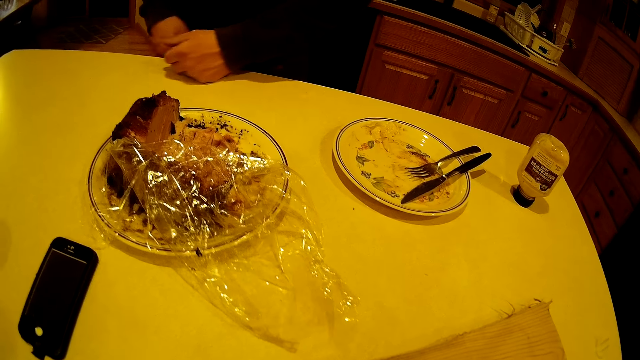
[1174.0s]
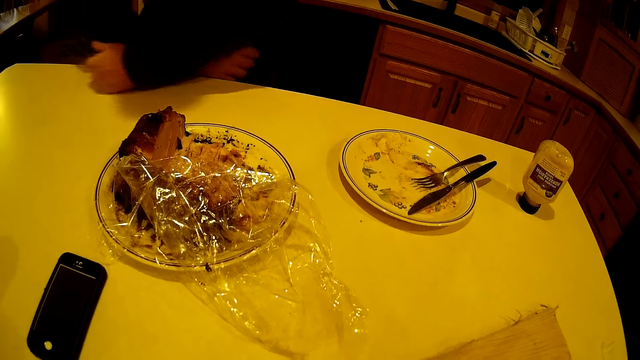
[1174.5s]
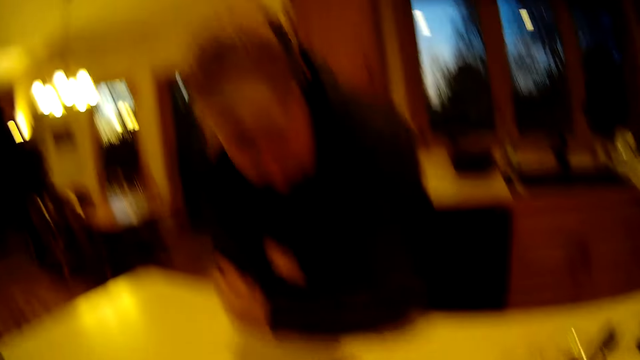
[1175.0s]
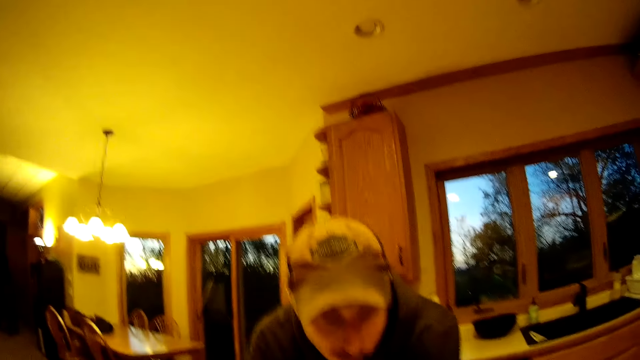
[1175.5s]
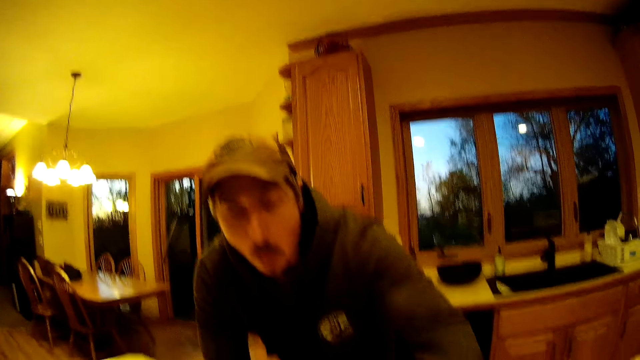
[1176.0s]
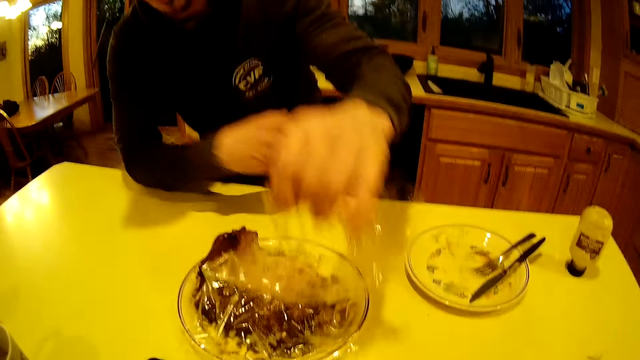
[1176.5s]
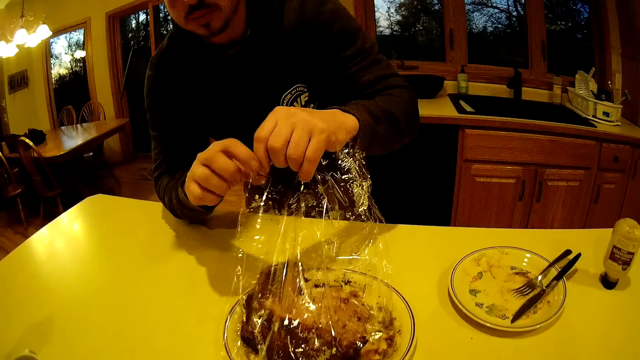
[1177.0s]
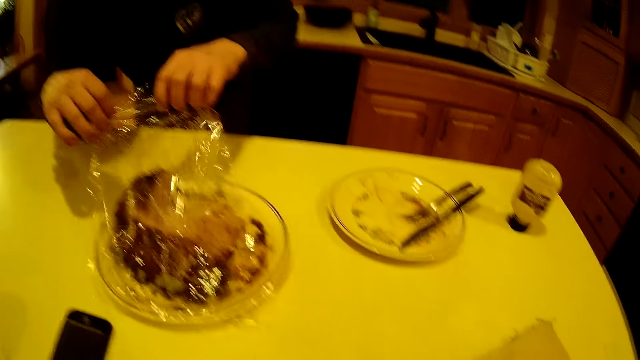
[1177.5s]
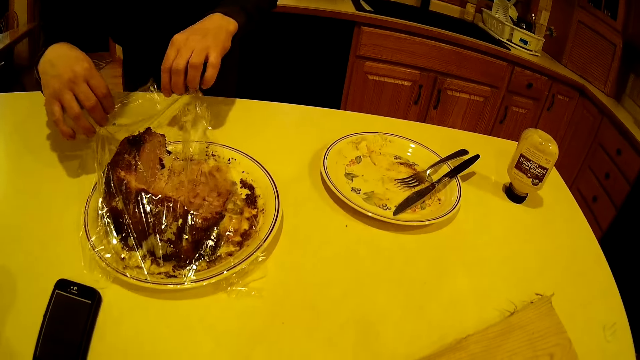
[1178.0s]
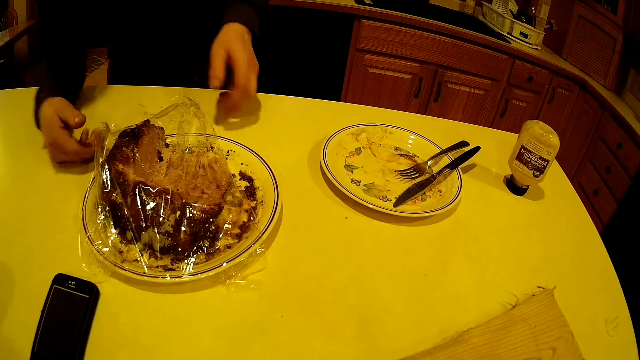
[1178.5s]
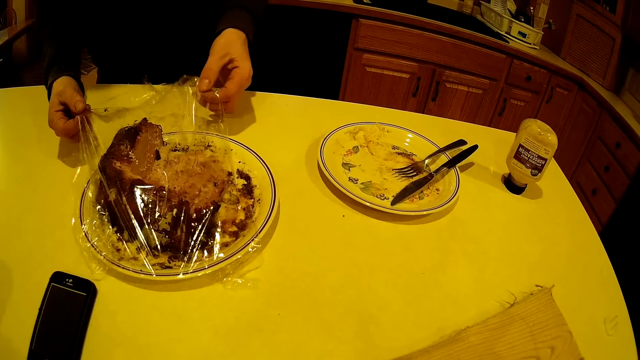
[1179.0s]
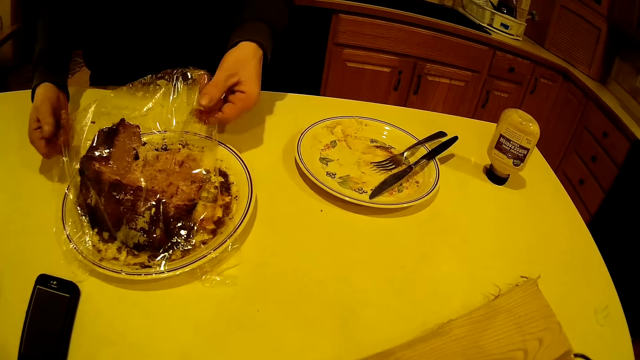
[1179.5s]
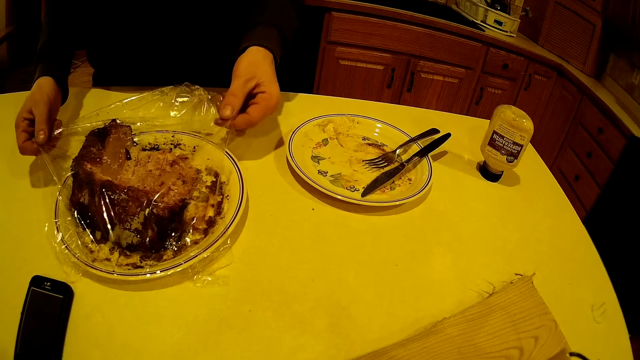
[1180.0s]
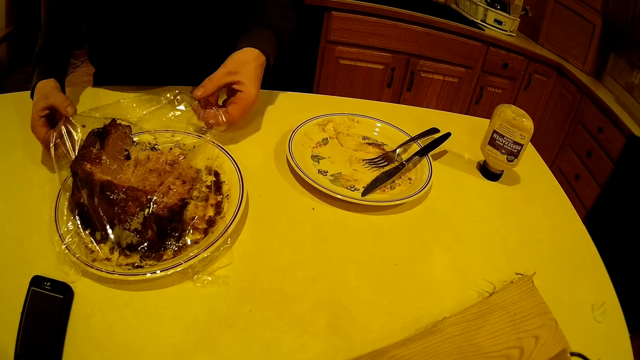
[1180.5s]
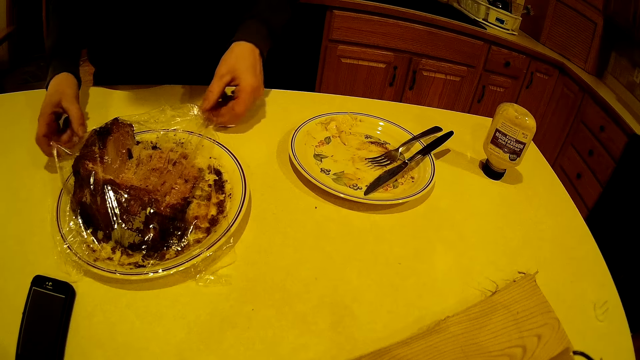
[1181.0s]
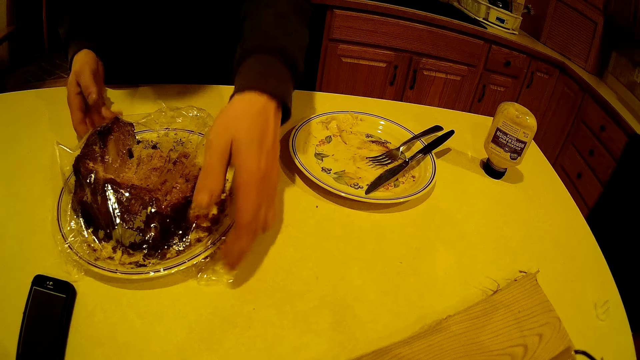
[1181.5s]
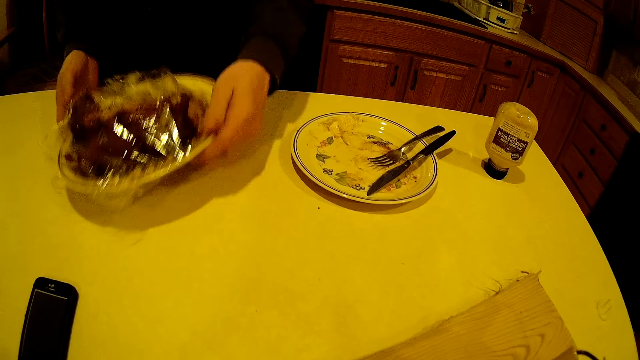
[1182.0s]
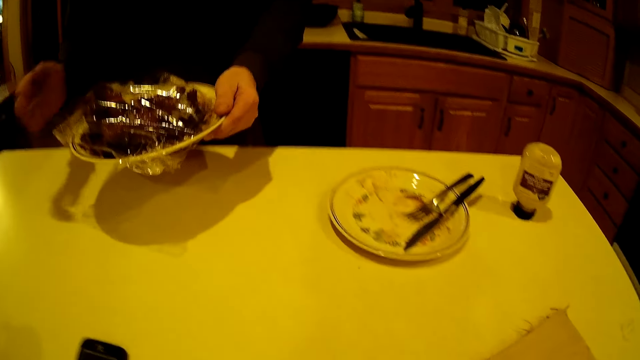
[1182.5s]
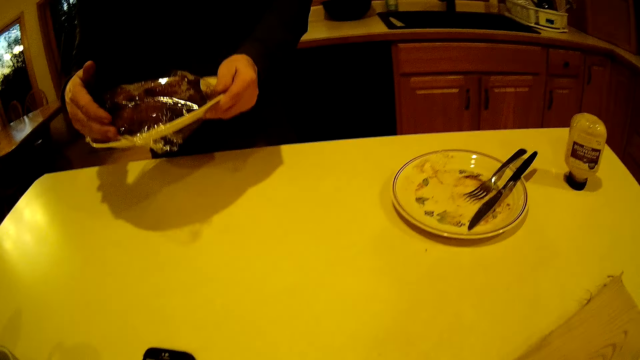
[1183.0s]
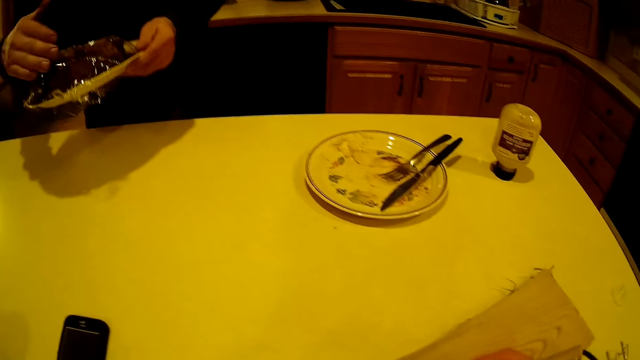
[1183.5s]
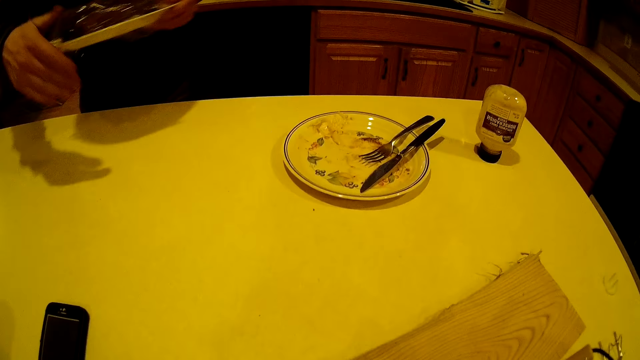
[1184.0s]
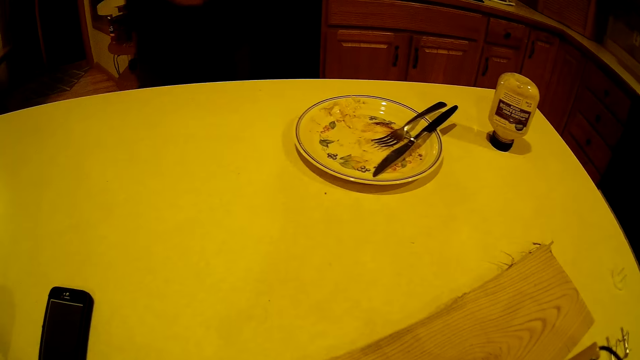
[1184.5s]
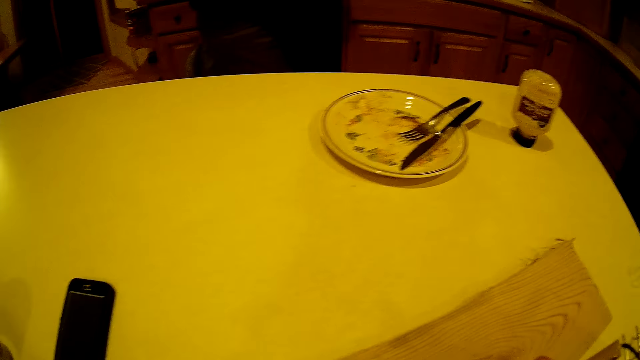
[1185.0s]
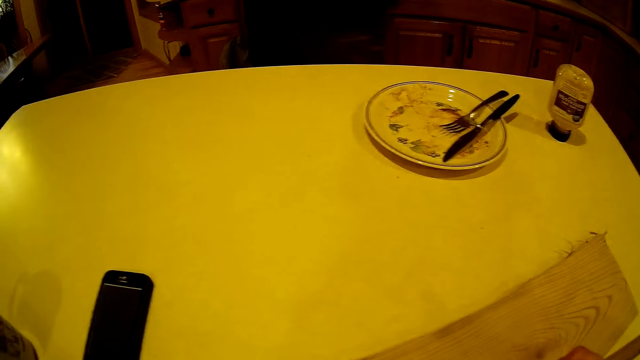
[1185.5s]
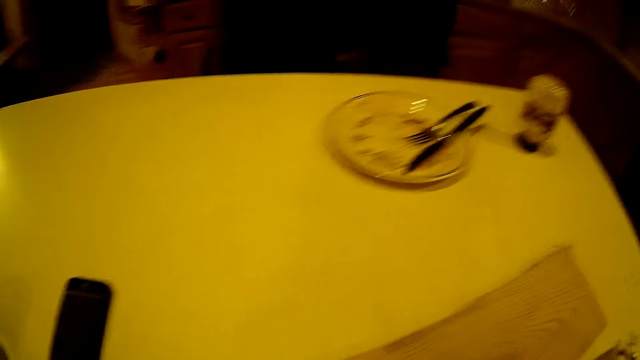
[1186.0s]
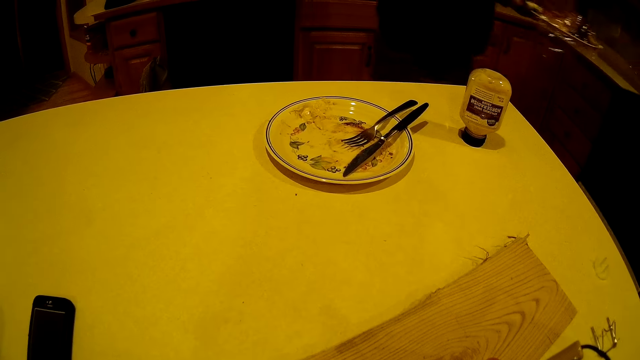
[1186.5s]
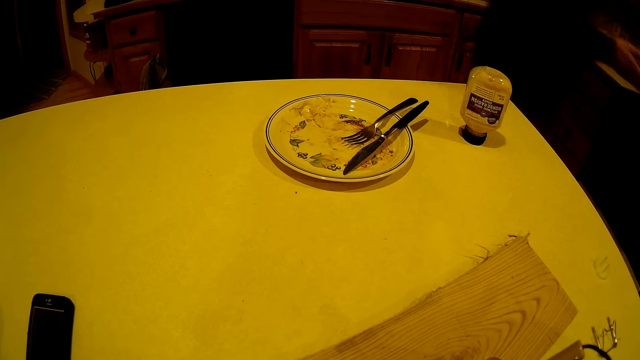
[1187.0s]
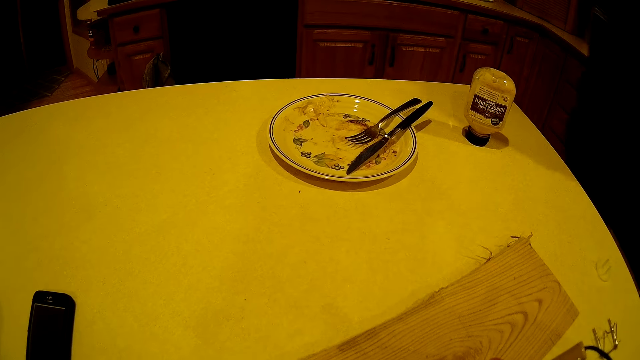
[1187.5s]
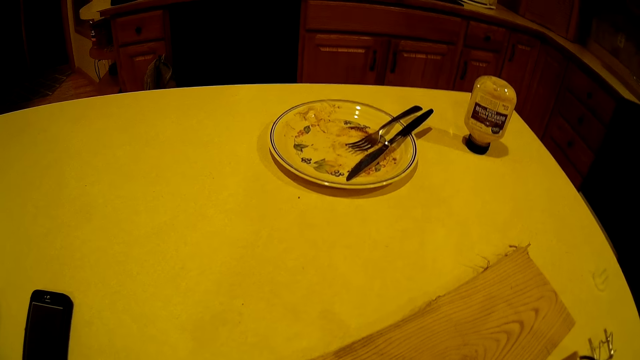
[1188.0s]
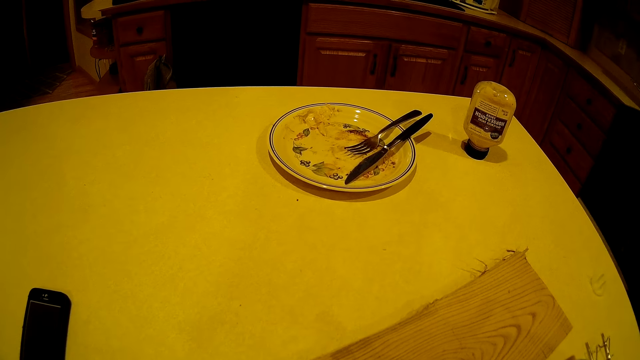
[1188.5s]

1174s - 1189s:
The man rests his hands on the table, picks a nylon with his left hand, covers a cake in a plate on the table with the nylon and holds the nylon with both hands. The camera wearer converses with the man. The man carries the plate with both hands. The man walks in the room.

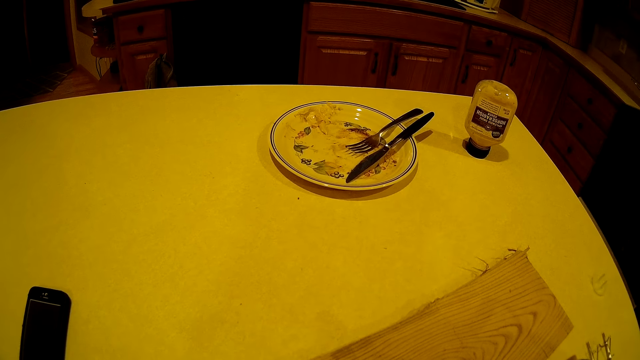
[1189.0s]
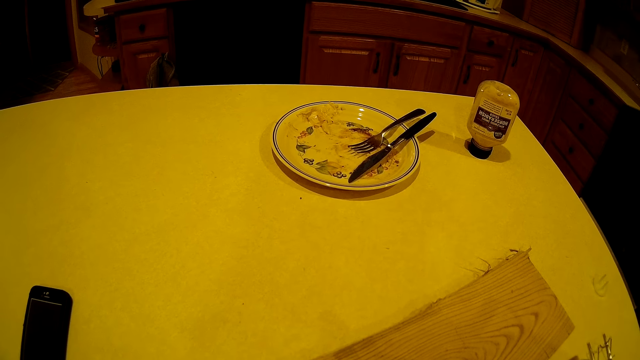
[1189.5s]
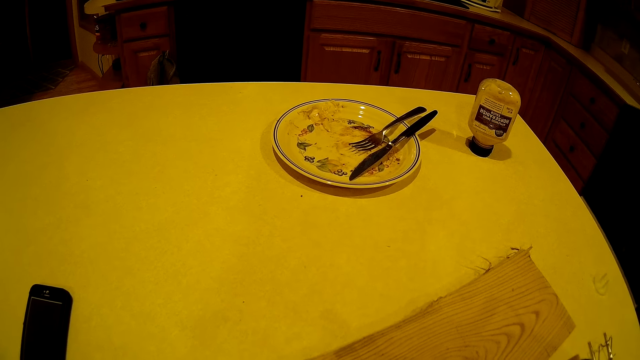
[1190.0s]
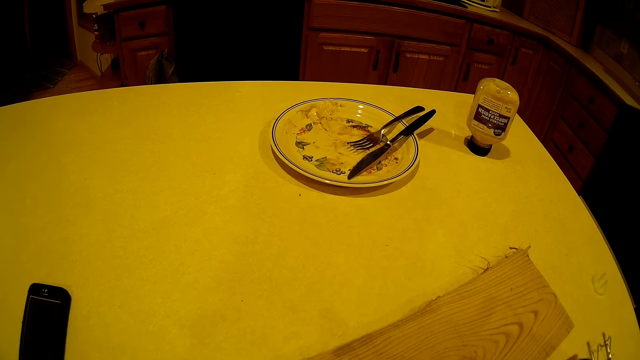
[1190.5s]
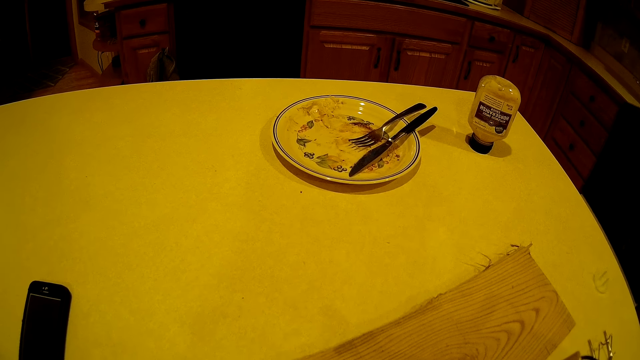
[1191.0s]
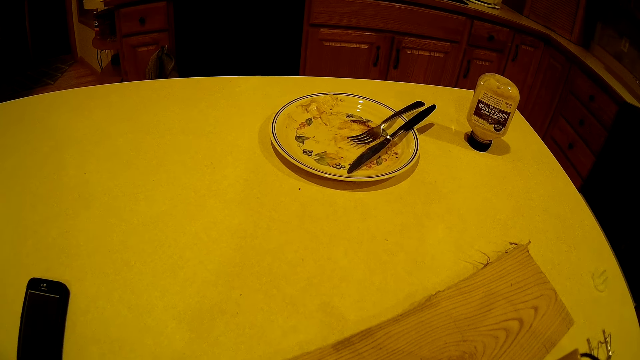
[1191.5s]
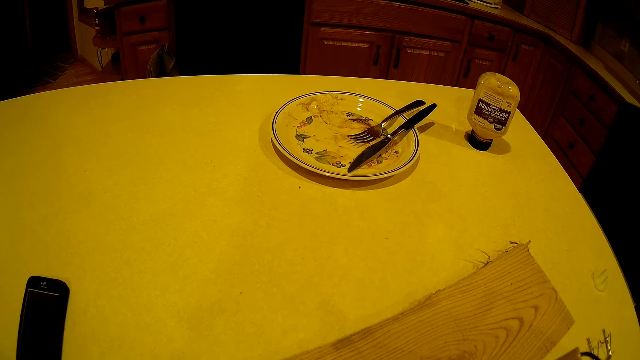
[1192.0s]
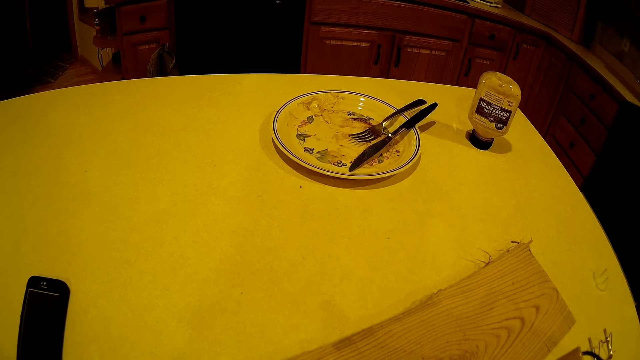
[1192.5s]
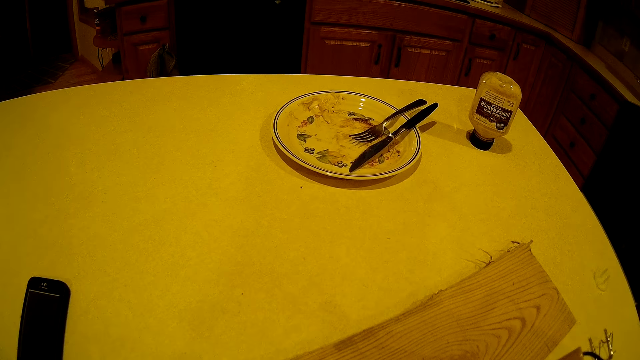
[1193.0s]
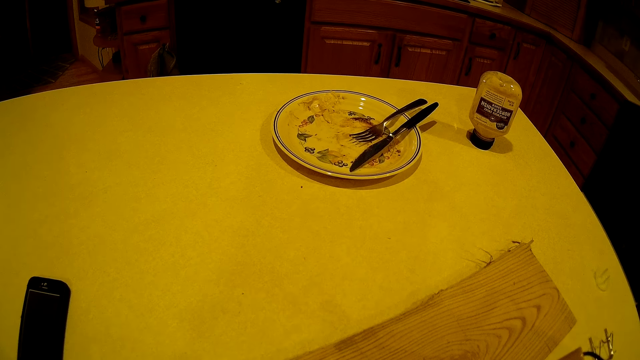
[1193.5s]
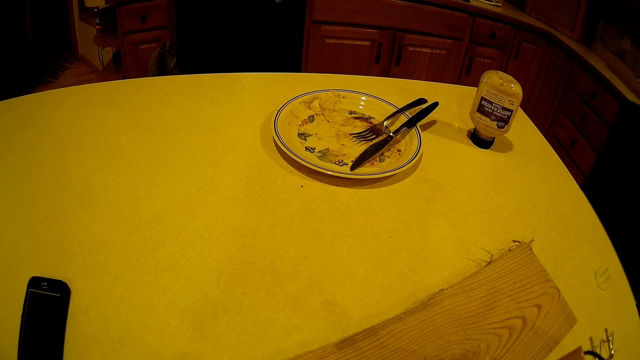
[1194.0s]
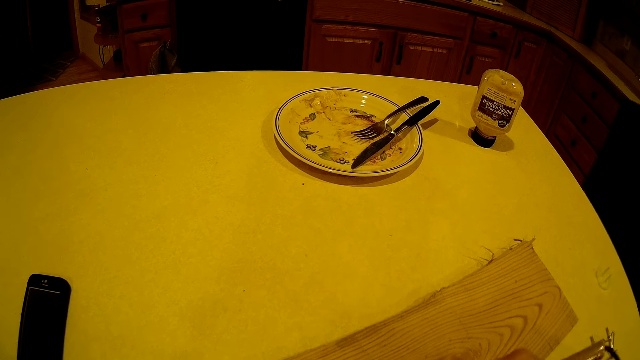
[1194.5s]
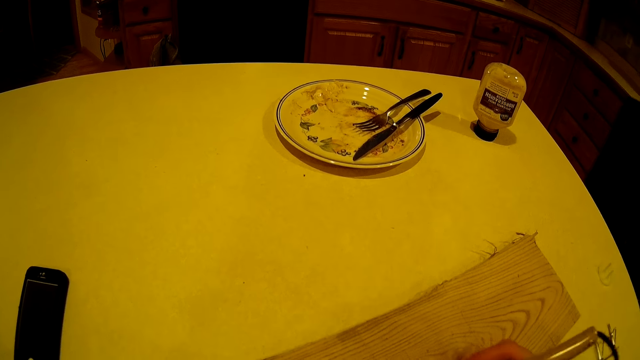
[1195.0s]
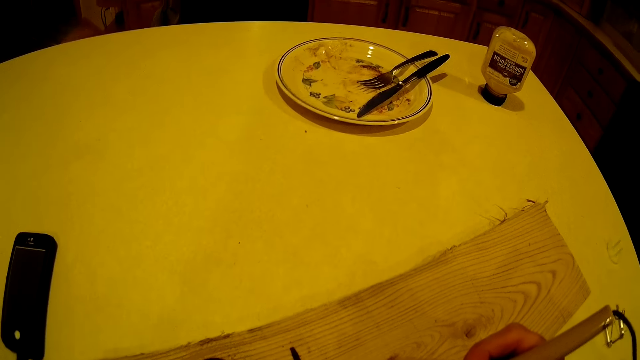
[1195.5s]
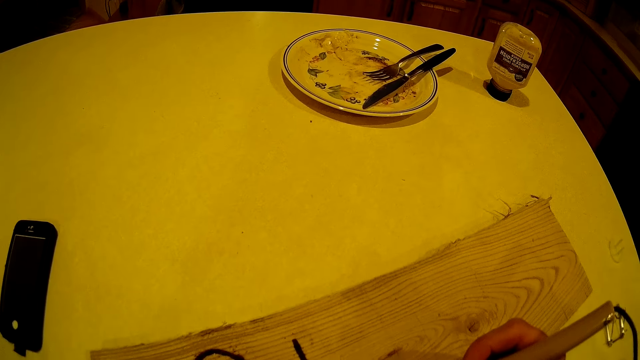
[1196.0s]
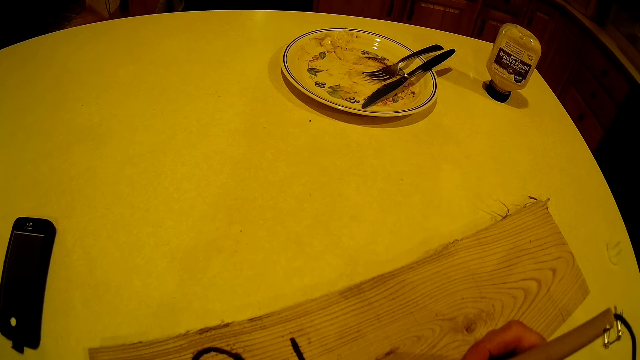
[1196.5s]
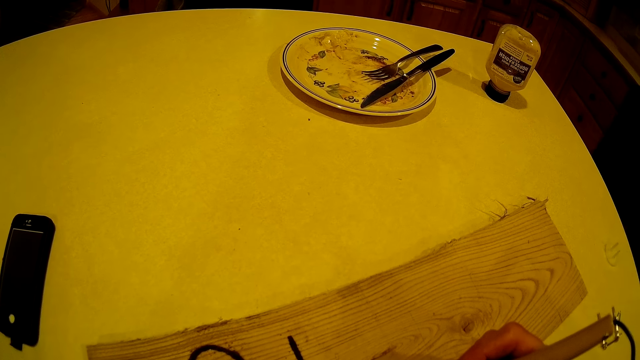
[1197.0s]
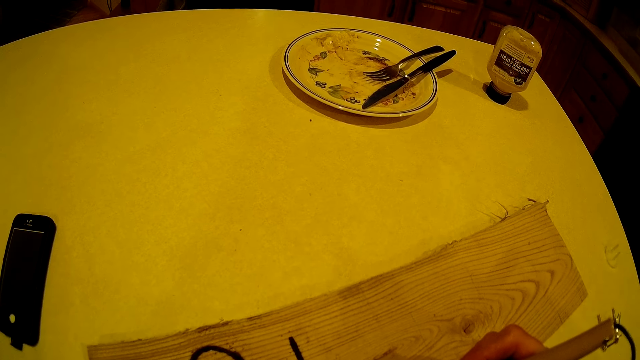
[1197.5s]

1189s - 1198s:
The camera wearer looks around the table.
